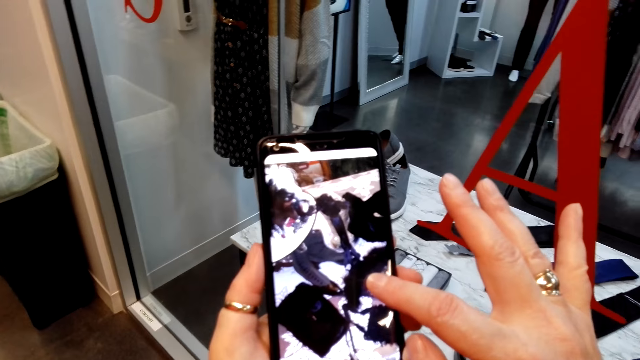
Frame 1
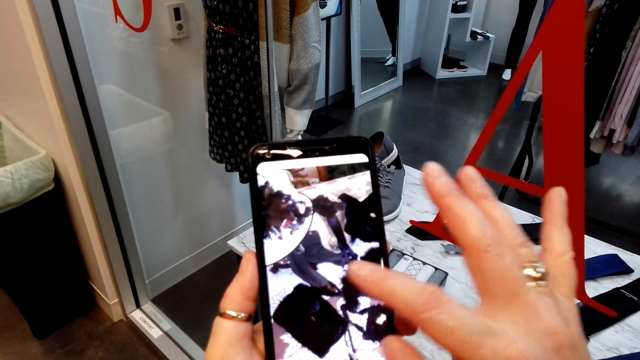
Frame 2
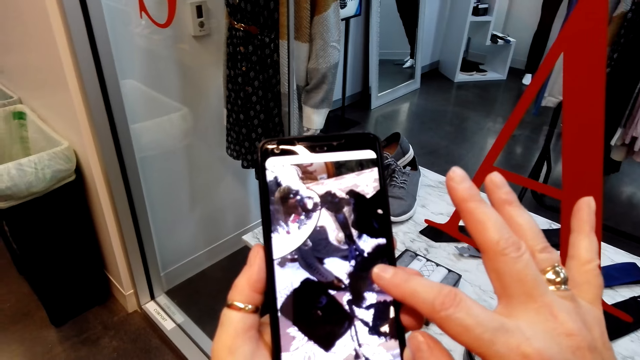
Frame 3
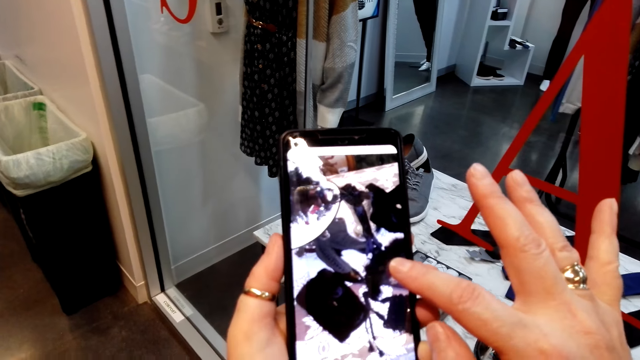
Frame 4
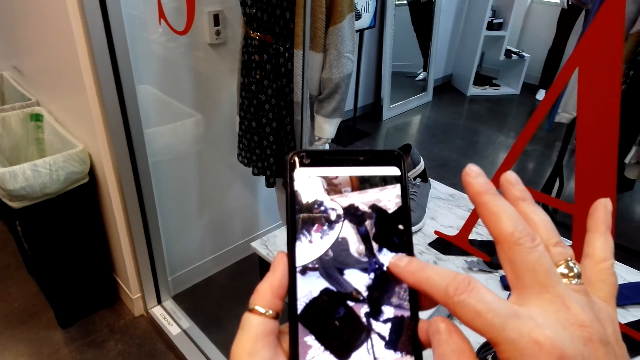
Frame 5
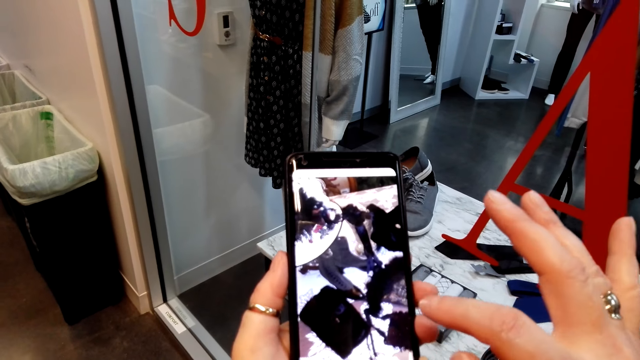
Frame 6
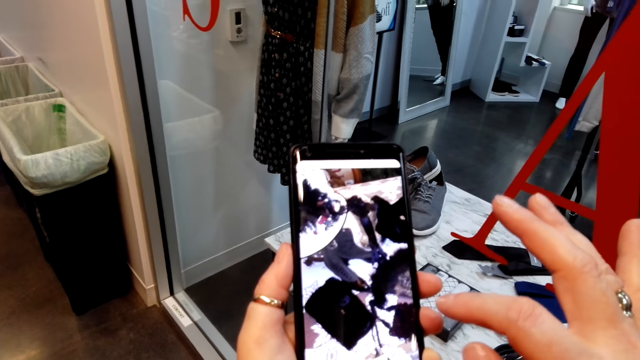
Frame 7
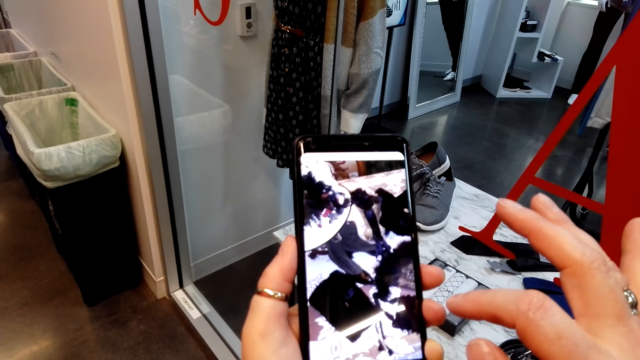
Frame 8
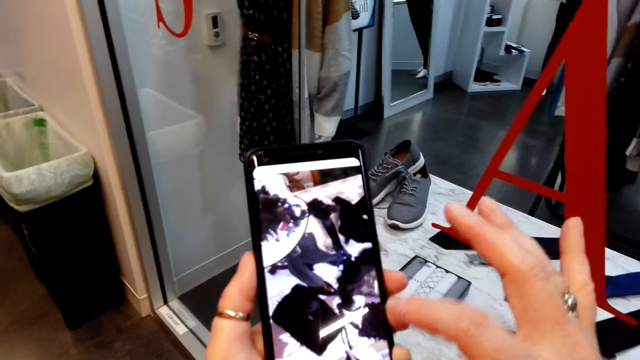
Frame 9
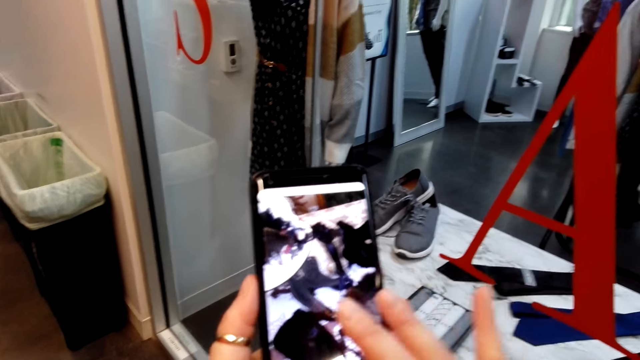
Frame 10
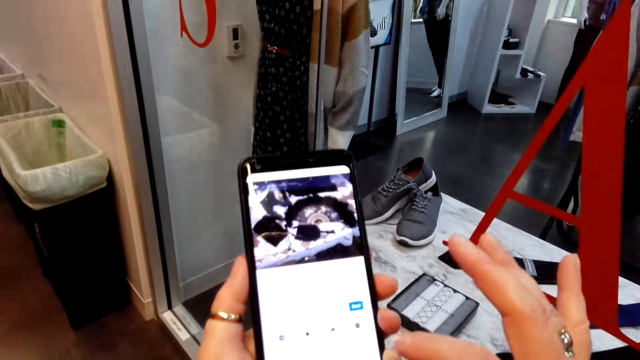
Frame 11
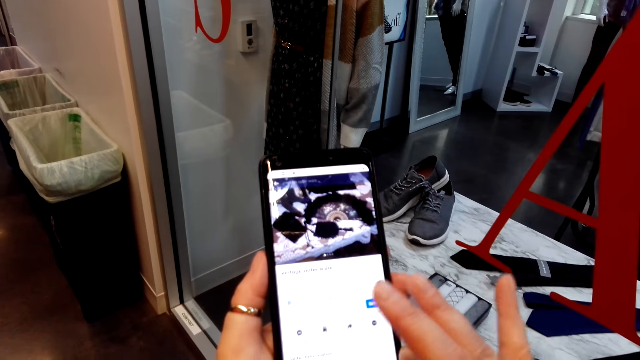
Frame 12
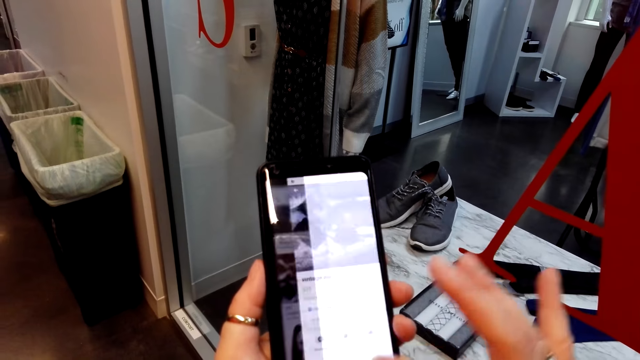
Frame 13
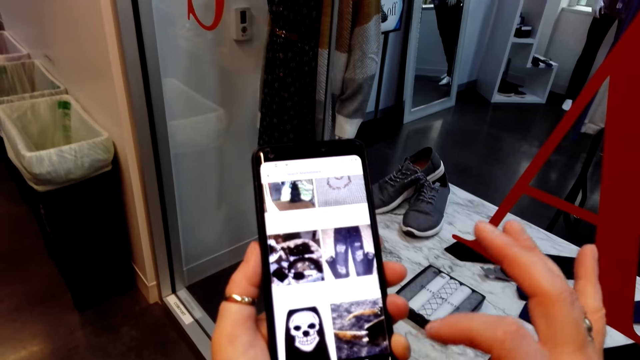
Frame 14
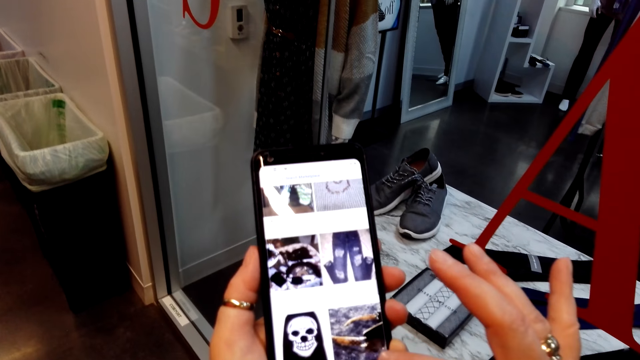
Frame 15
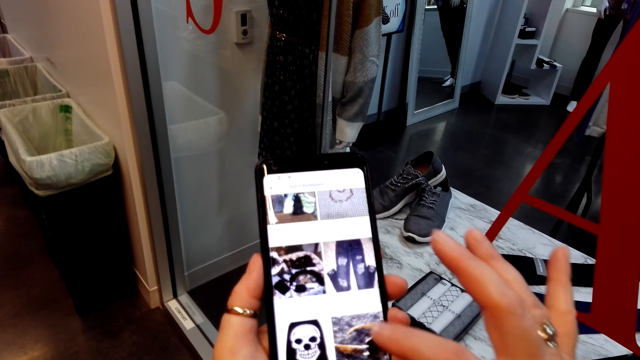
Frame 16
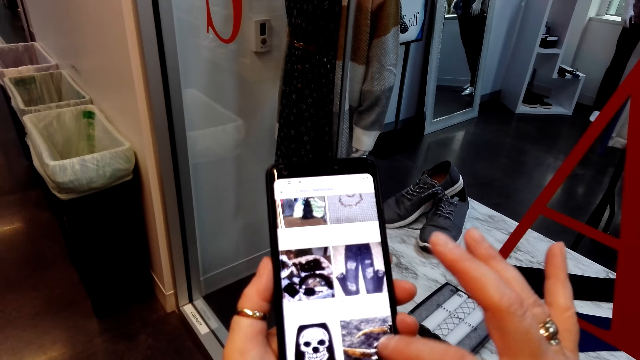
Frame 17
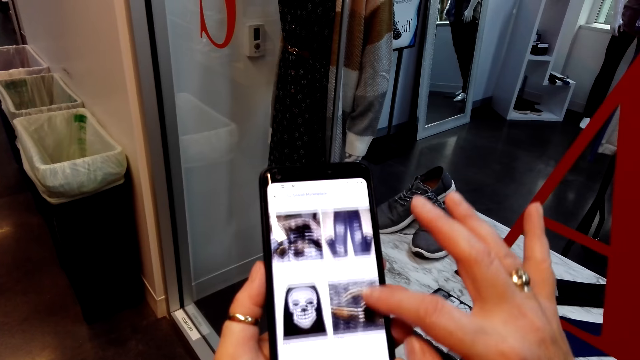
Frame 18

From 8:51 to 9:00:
The camera wearer speaks to the lady. They stare at the phone. The lady speaks to the camera wearer. The camera wearer scrolls the phone.

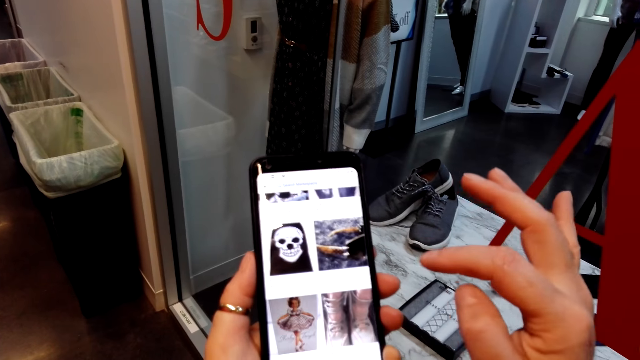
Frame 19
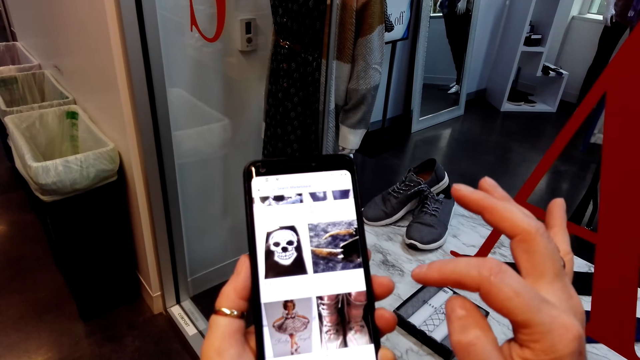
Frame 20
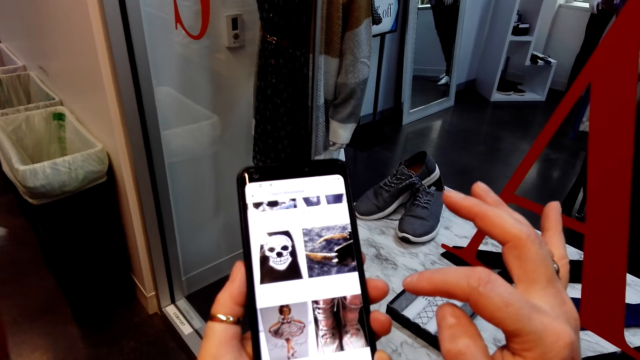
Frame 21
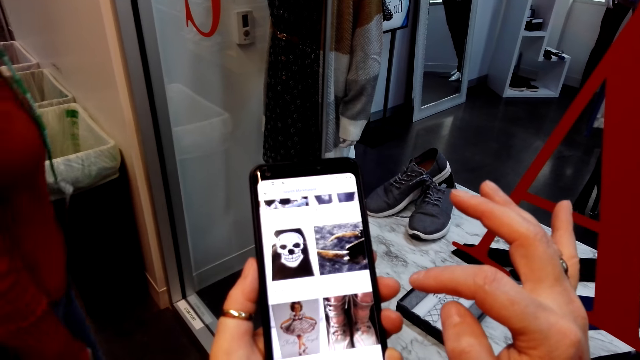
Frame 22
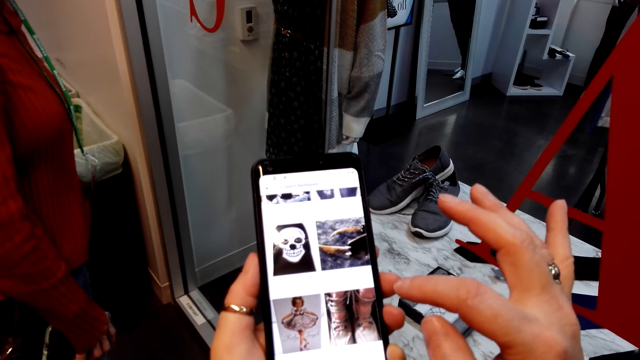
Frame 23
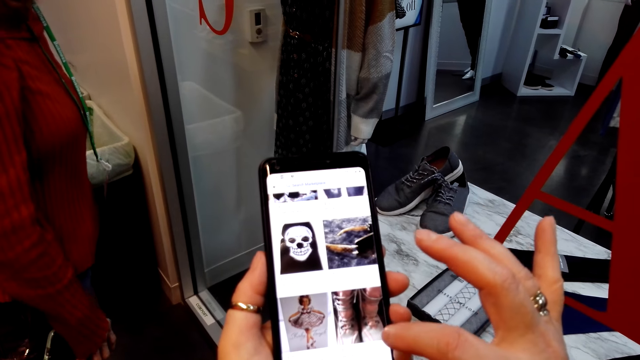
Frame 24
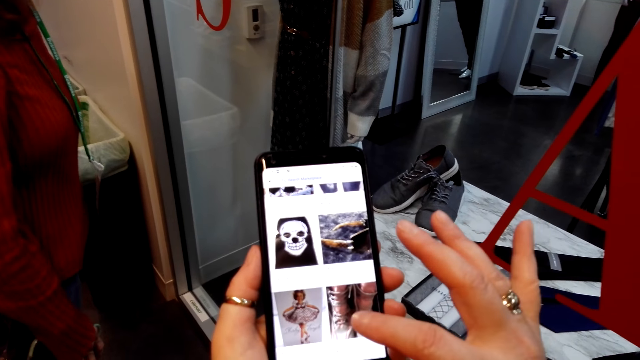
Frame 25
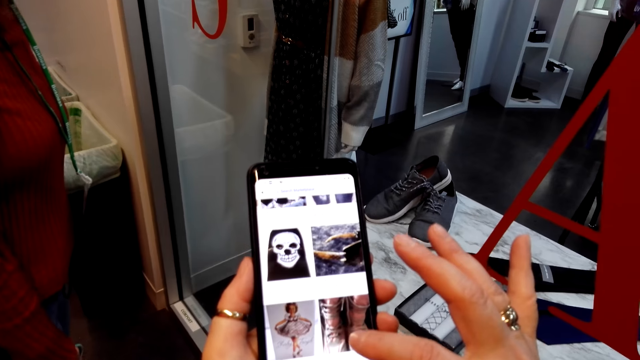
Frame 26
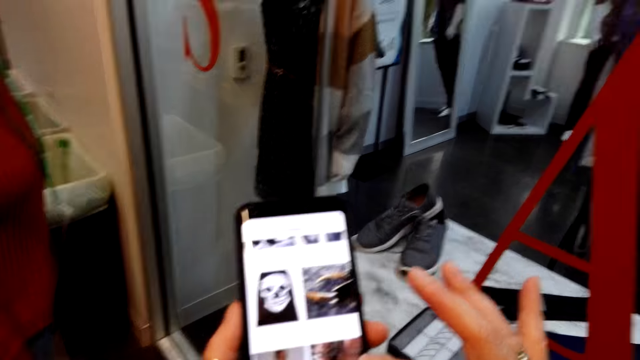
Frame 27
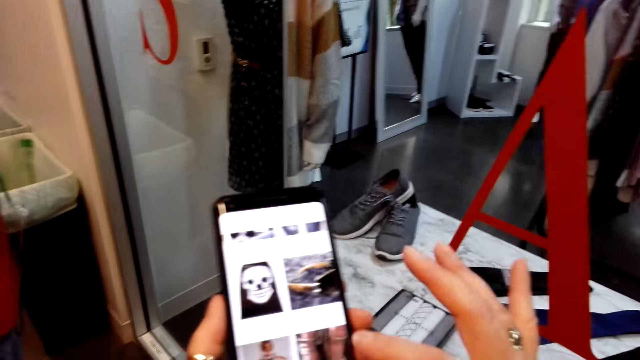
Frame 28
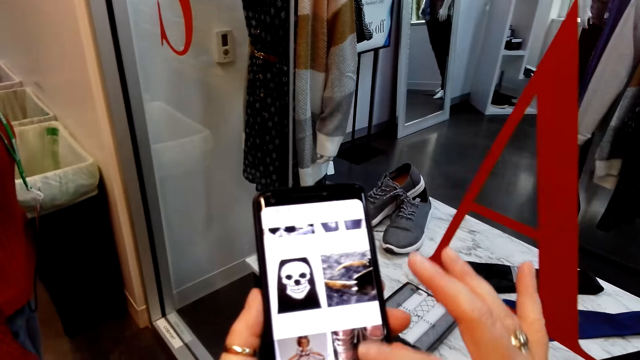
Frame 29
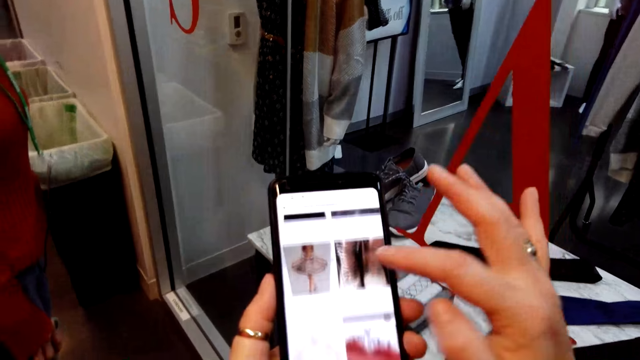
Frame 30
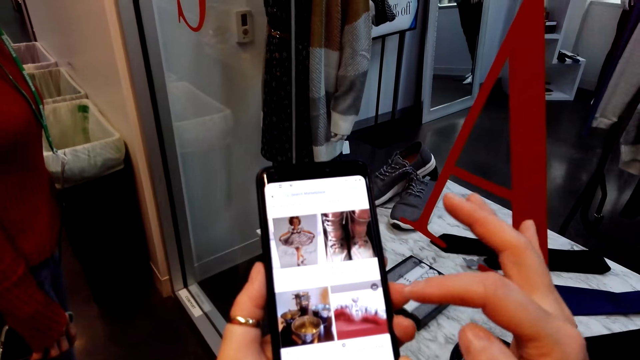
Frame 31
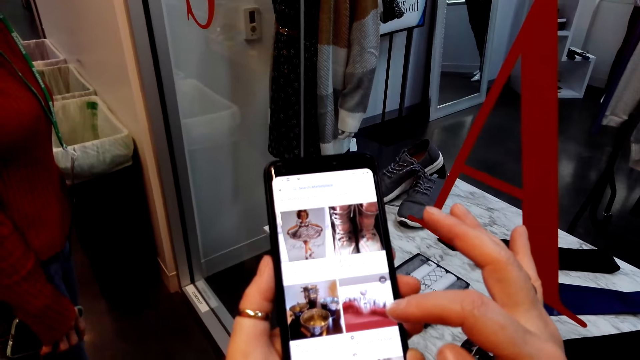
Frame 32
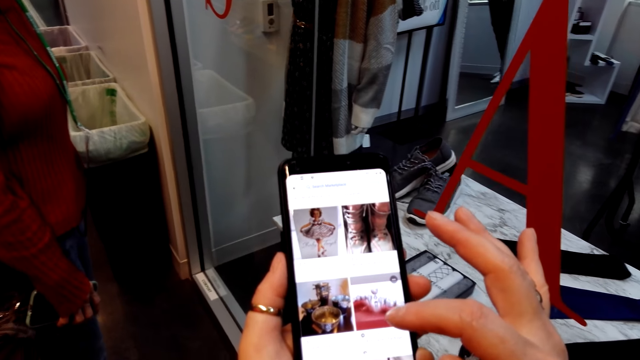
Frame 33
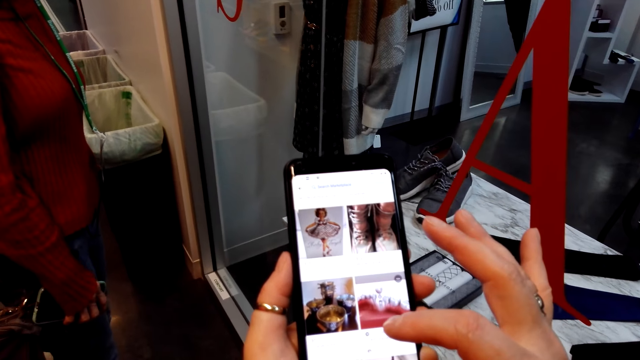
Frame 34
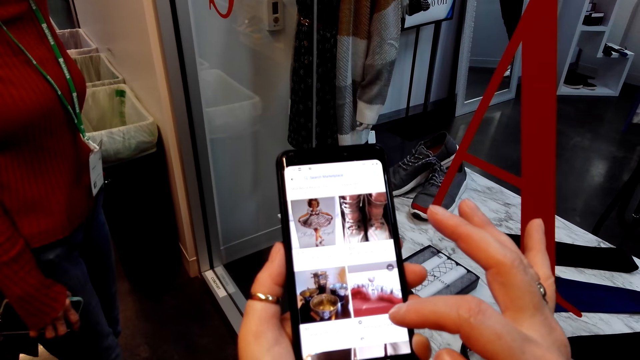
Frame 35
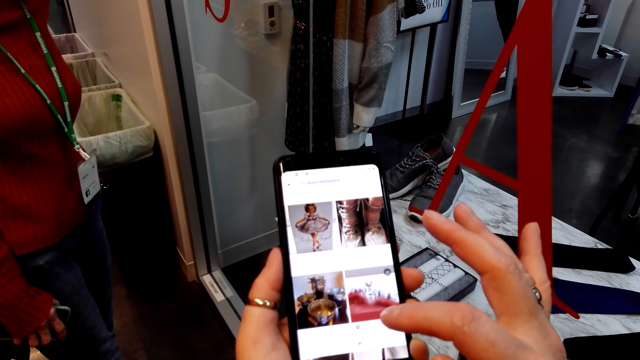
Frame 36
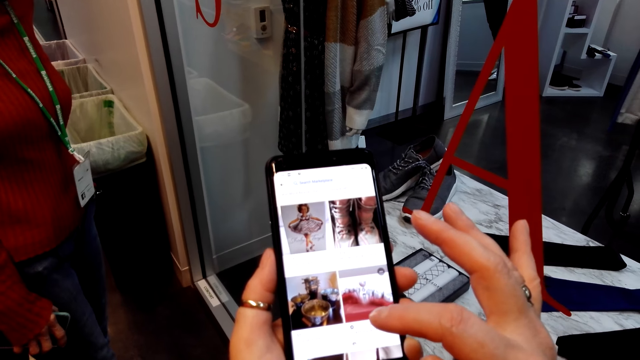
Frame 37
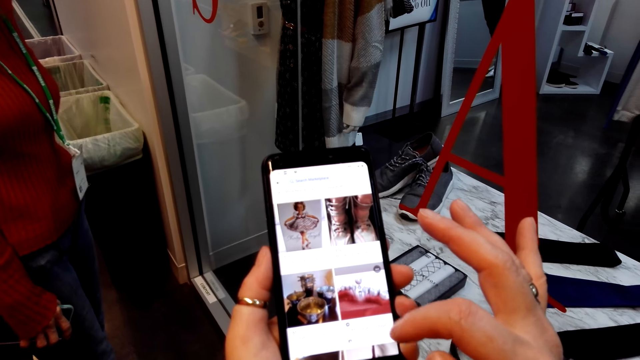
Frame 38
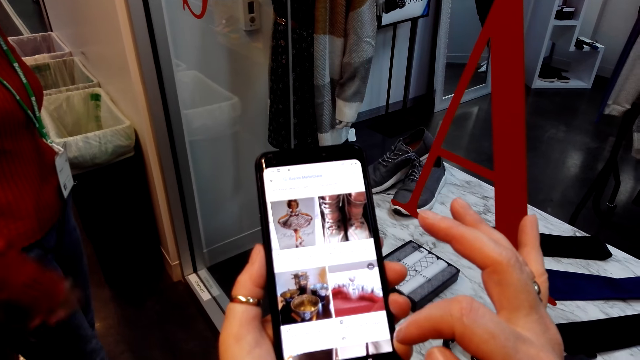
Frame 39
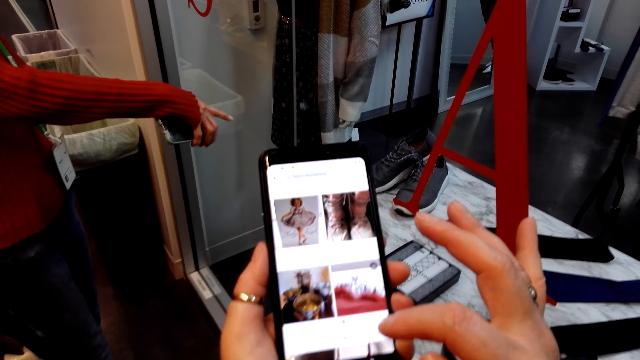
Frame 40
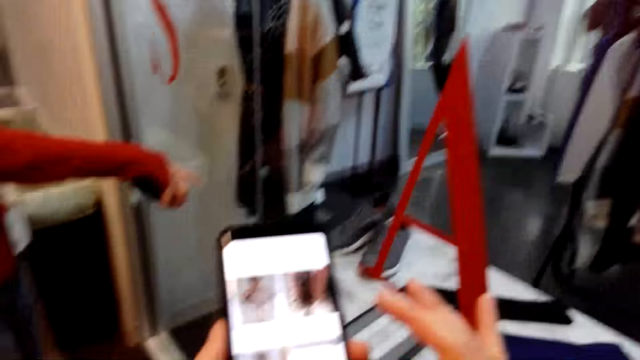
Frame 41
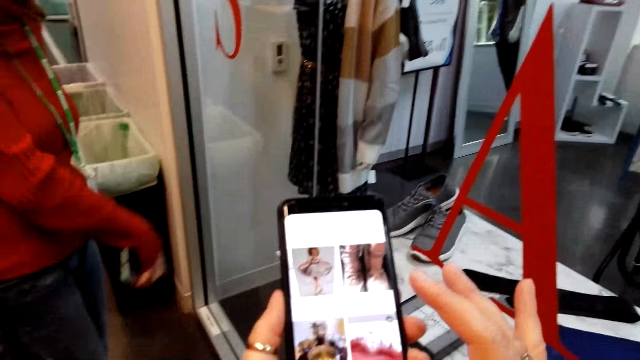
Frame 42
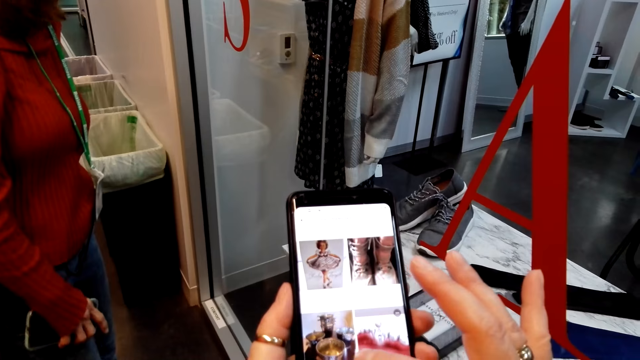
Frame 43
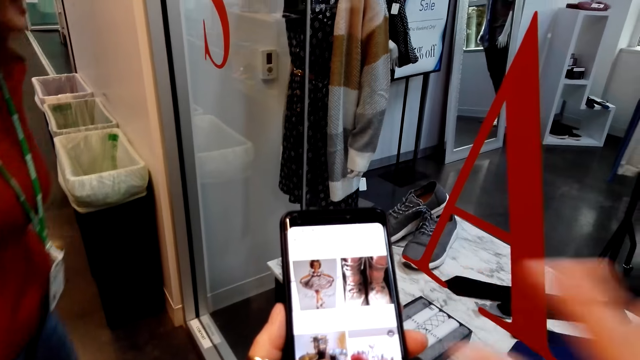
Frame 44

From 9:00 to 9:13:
The lady stares around. She stands at the display glass. The camera wearer scrolls the phone and speaks to the lady. They stare at the phone. The lady speaks to the camera wearer. The lady illustrates with her hand, points at an item in the store, and lowers her hands.
